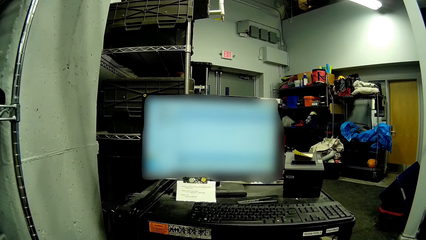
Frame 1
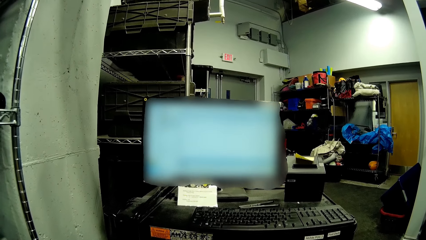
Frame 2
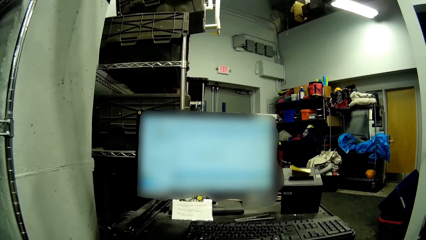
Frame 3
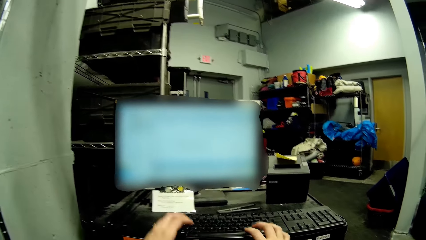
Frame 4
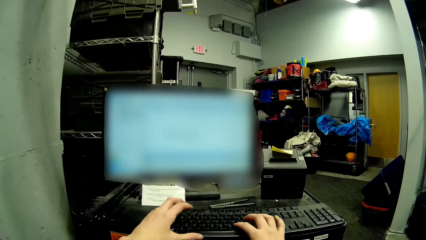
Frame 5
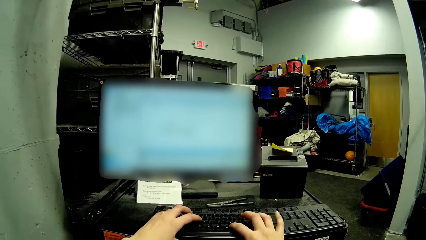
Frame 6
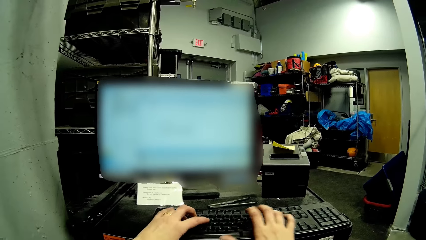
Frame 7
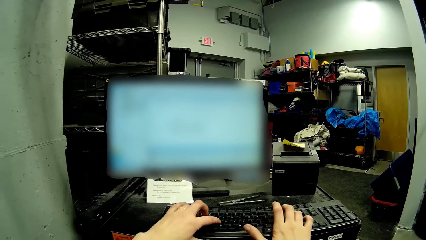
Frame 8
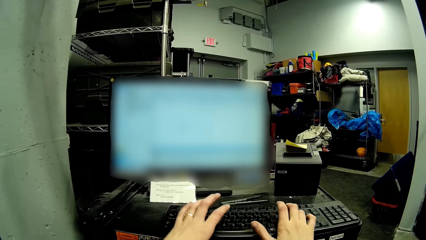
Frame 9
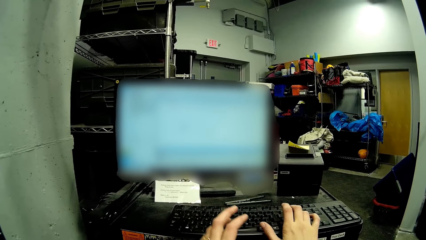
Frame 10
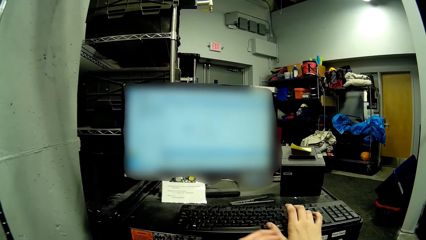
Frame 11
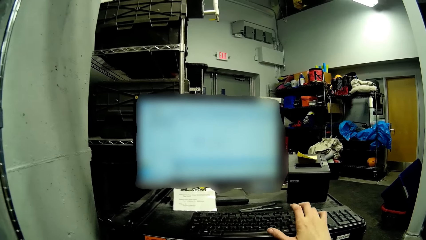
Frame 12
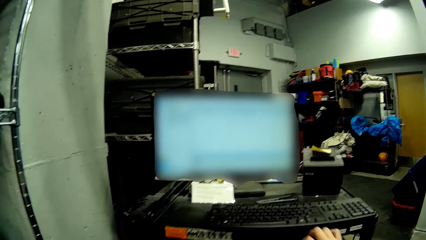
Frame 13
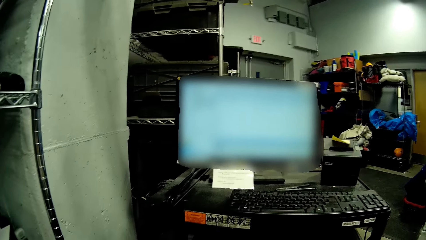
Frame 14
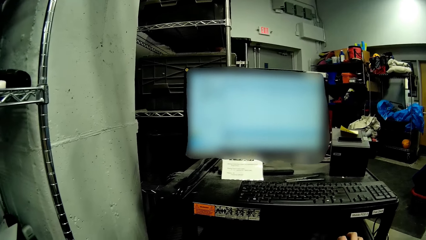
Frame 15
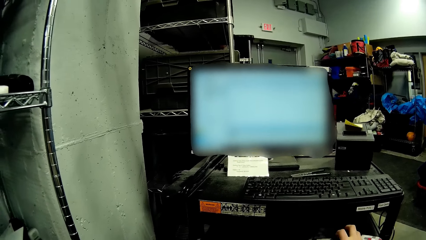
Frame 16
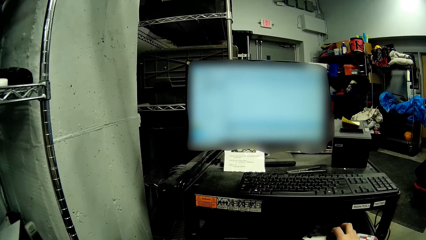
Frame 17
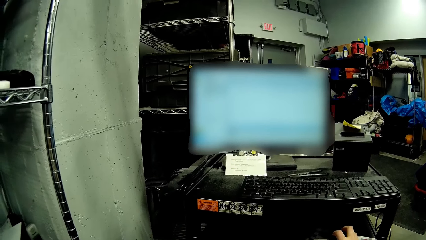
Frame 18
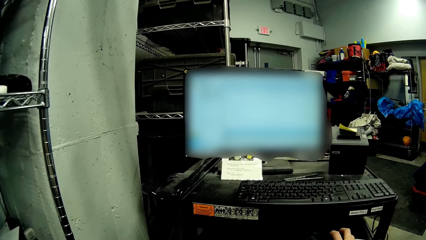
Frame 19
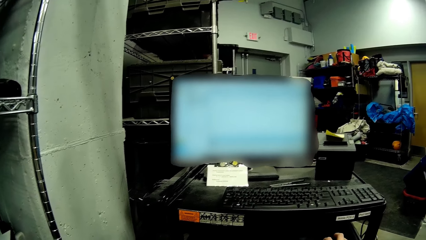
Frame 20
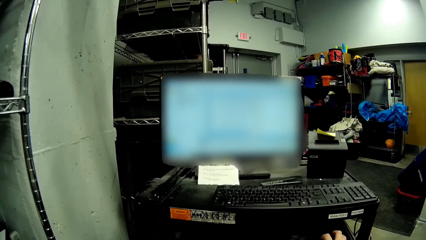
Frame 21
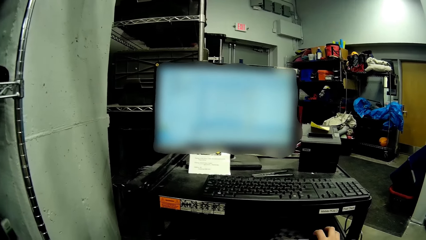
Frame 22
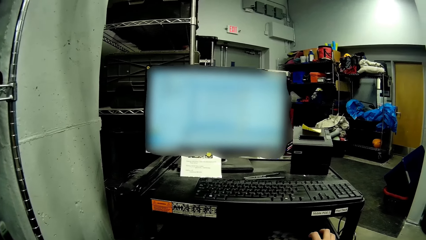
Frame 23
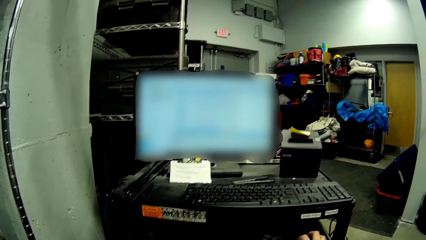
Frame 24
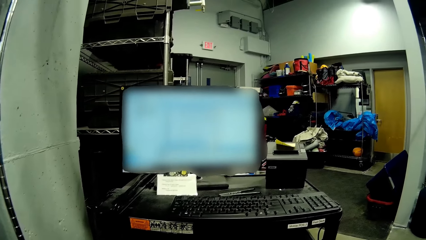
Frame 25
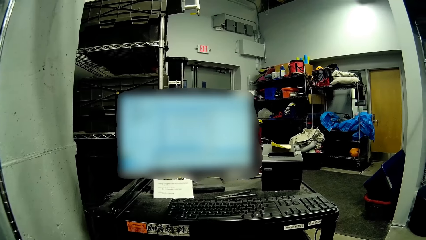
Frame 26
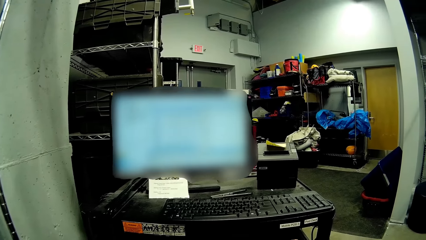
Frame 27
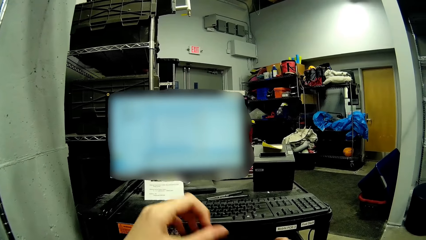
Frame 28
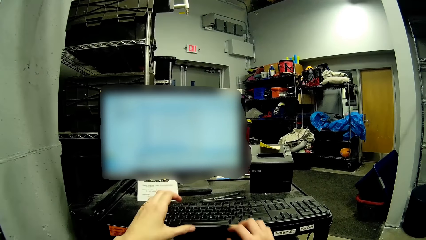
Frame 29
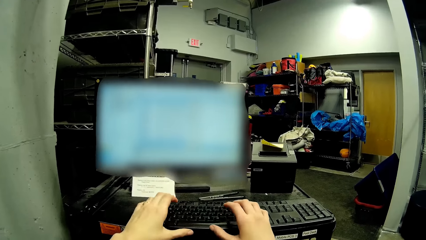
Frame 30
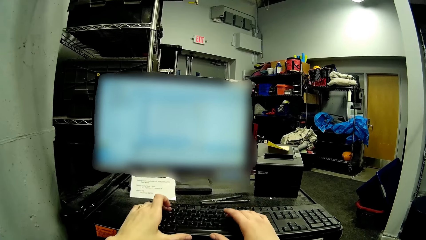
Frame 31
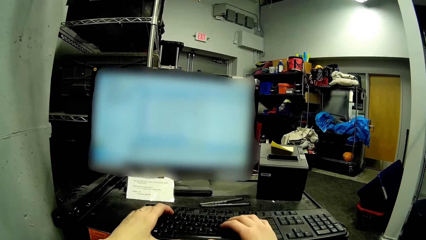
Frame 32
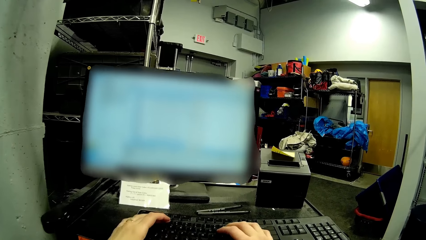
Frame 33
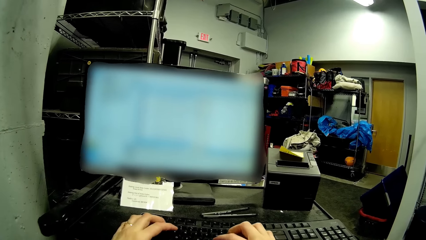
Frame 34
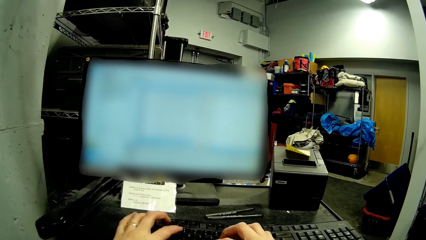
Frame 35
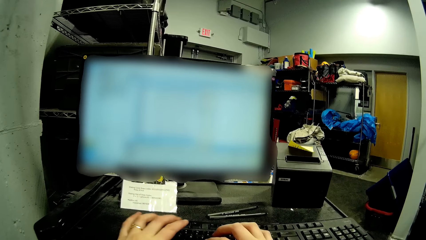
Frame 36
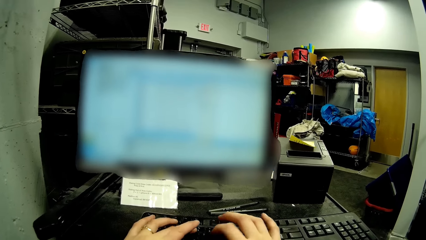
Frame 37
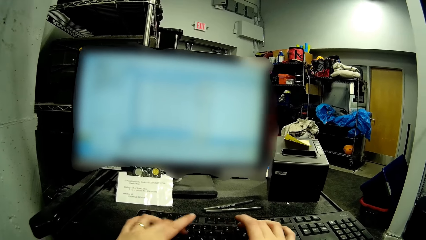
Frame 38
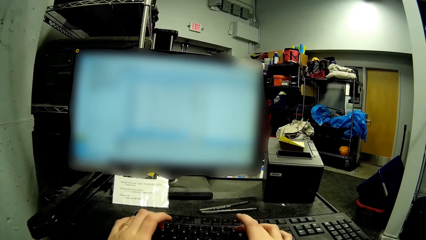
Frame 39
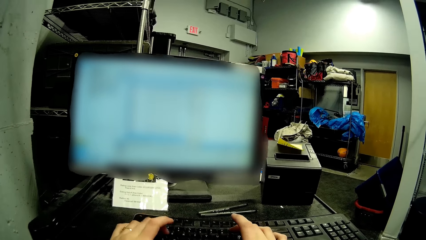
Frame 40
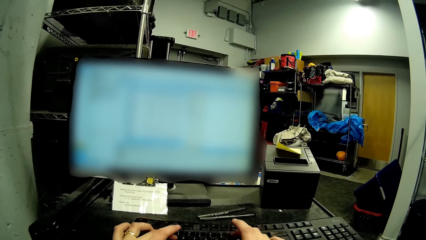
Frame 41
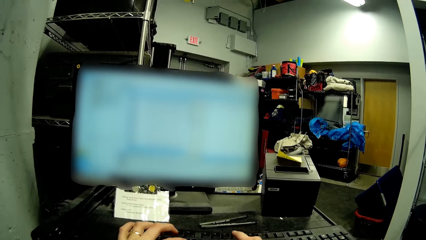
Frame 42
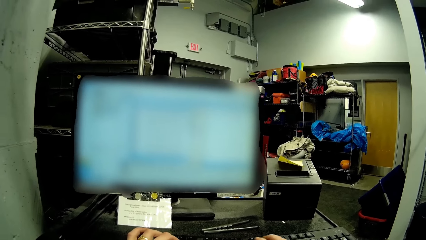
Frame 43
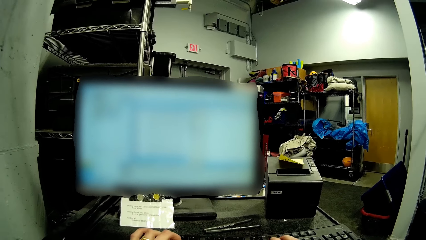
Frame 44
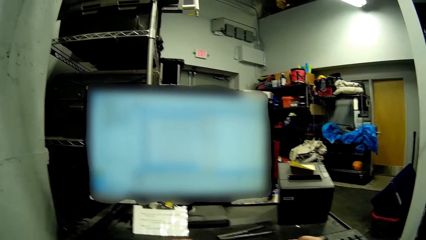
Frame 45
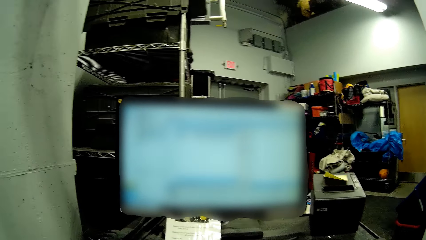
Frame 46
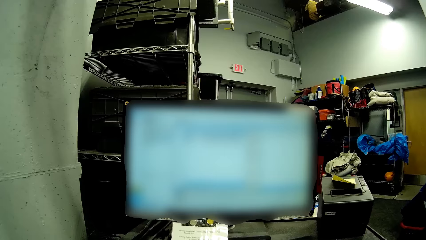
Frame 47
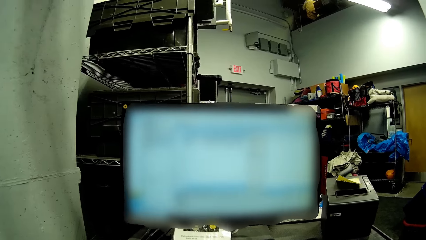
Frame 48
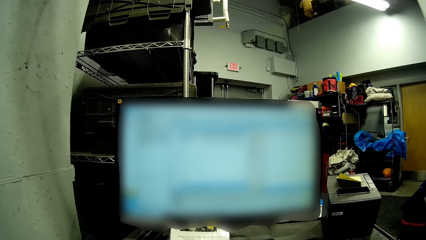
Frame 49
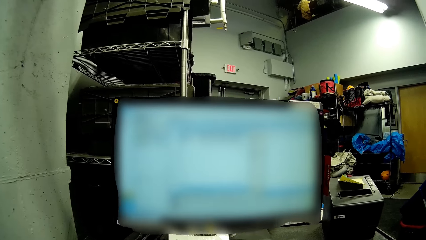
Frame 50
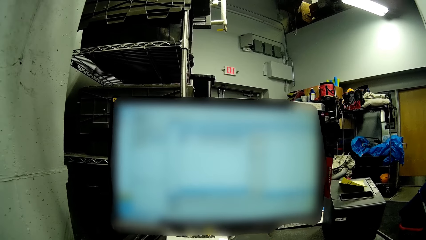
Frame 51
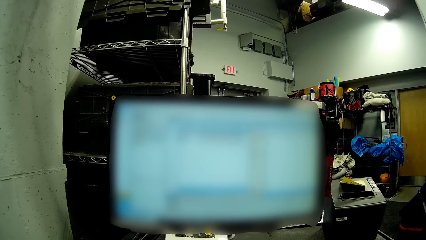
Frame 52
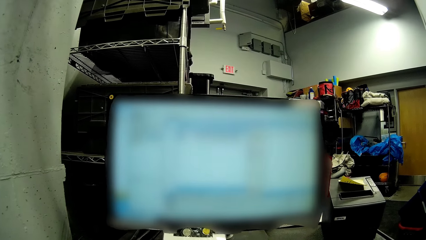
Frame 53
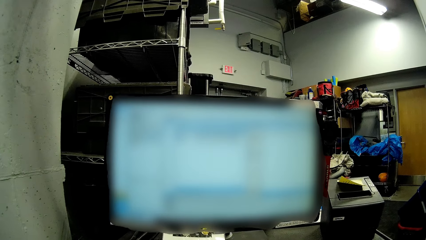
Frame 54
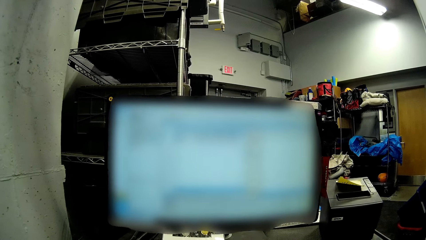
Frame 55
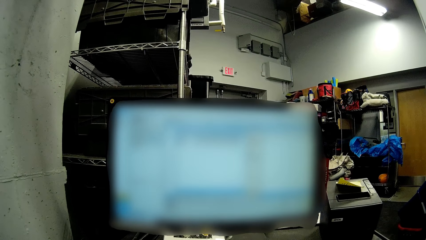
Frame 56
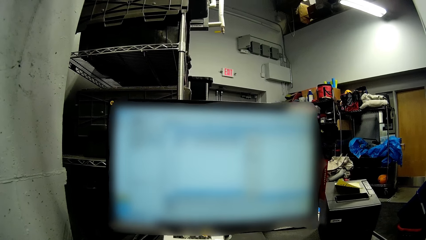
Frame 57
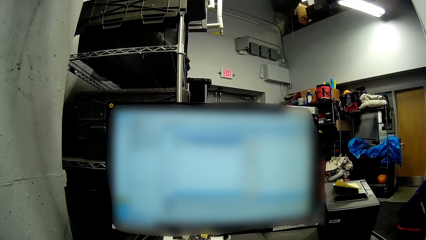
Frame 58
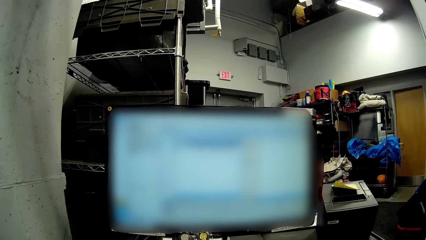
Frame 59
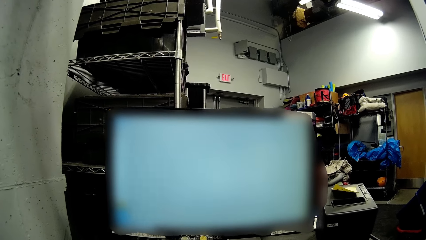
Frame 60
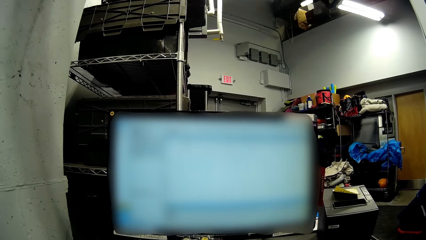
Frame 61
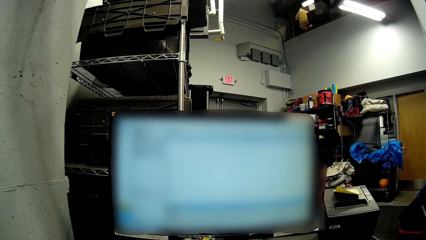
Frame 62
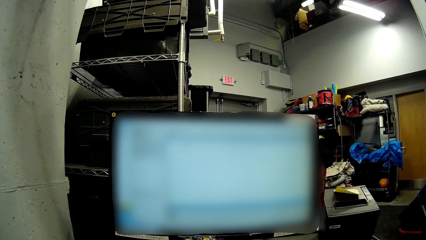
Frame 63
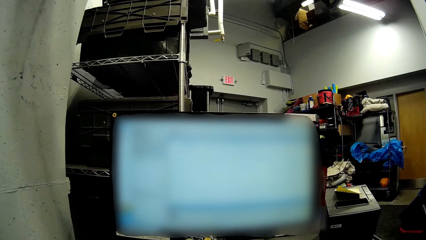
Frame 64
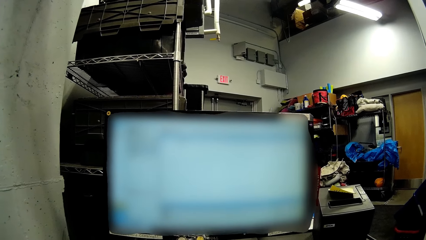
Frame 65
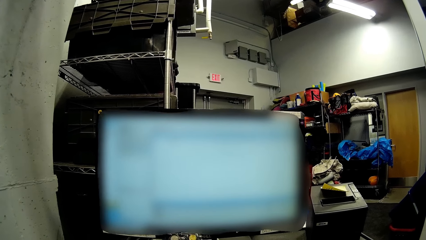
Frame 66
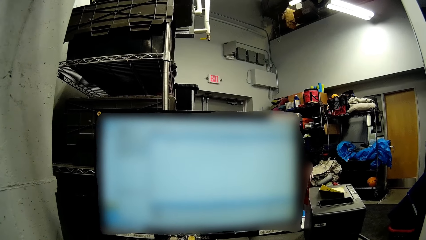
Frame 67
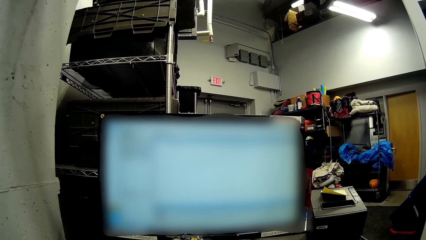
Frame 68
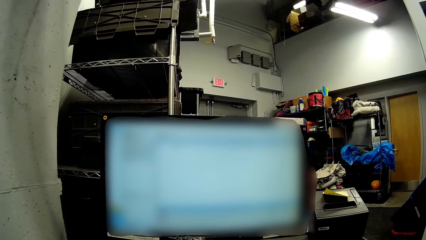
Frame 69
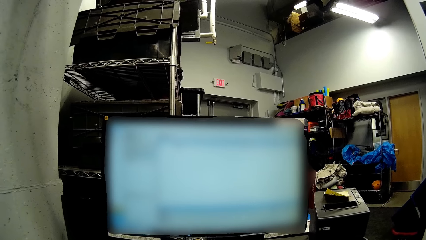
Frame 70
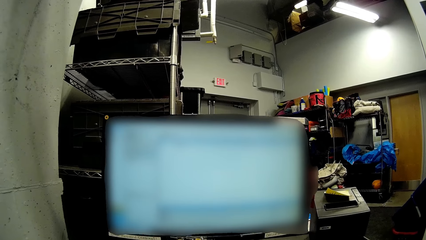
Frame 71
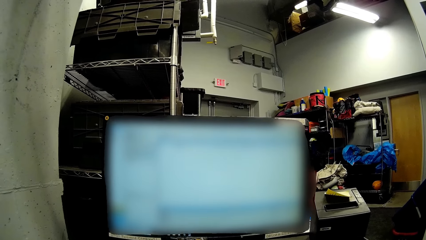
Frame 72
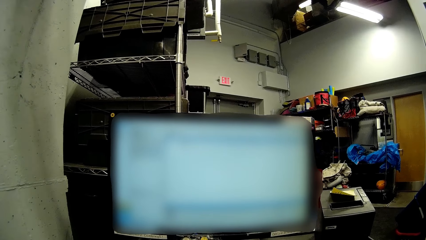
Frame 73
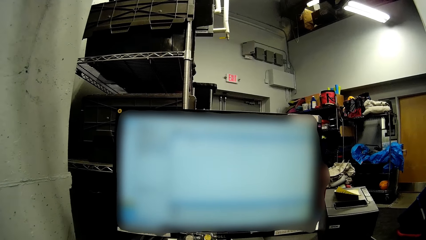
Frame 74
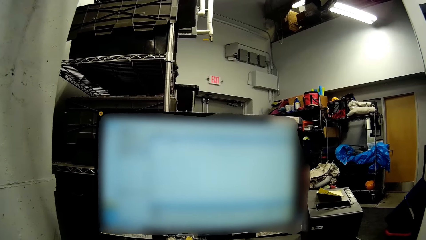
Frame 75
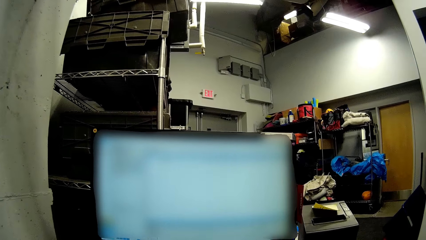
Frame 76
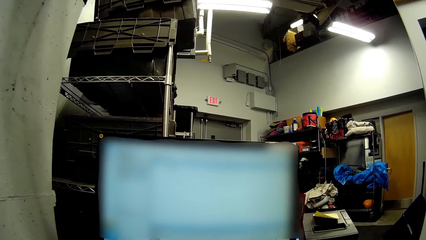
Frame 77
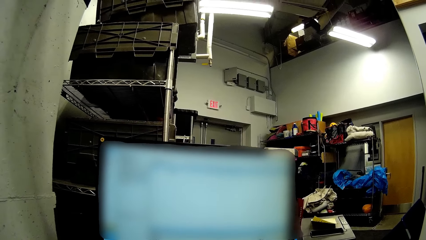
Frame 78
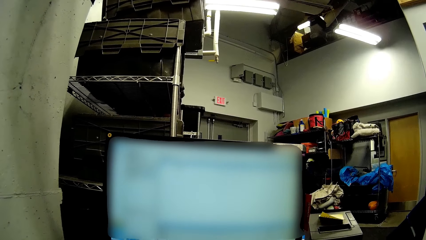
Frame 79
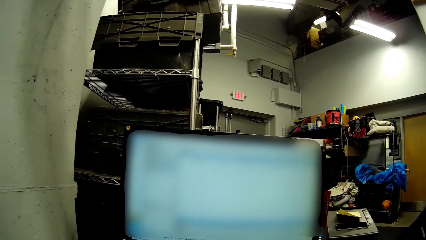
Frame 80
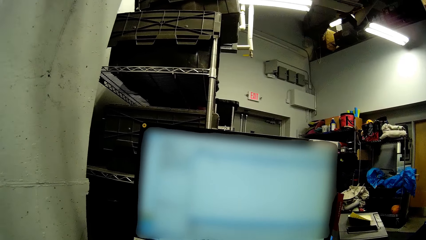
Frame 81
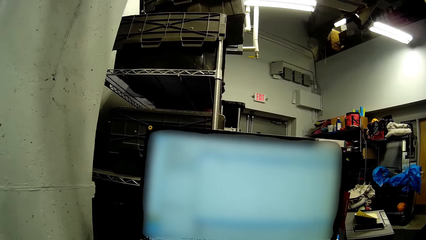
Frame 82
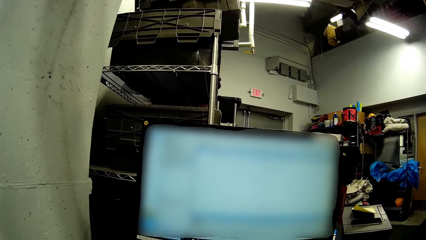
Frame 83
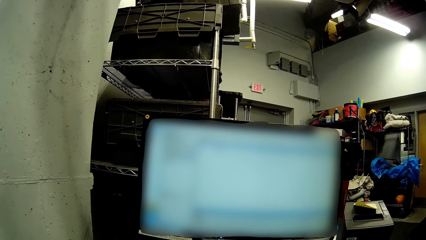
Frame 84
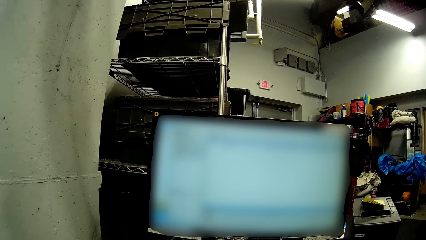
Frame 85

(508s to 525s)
The camera wearer types on the keyboard on the computer table with both hands. He takes his left hand off the keyboard on the computer table. He takes his right hand off the keyboard on the computer table. He uses the mouse. He types on the keyboard on the computer table with both hands.
